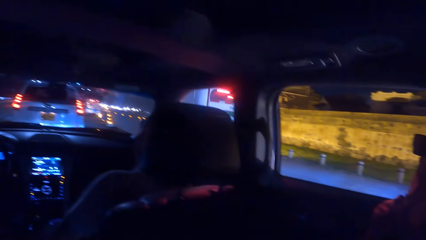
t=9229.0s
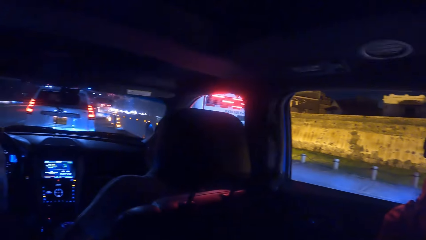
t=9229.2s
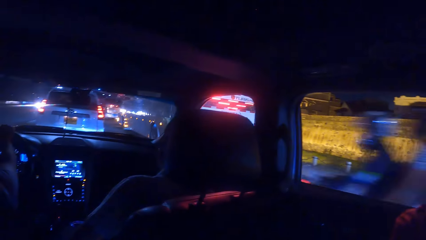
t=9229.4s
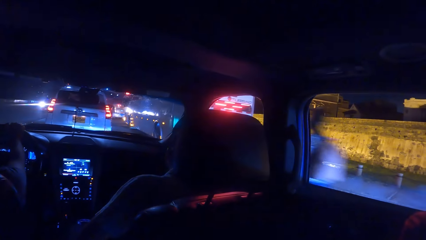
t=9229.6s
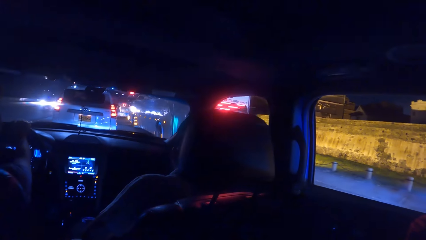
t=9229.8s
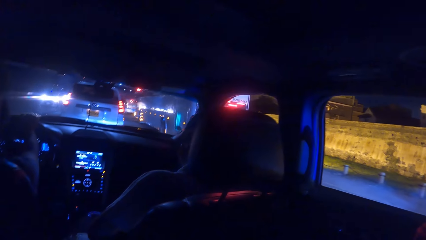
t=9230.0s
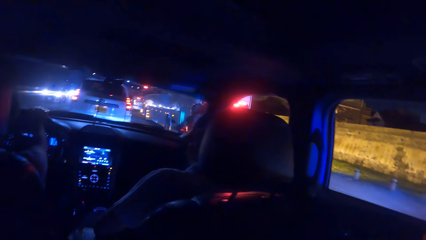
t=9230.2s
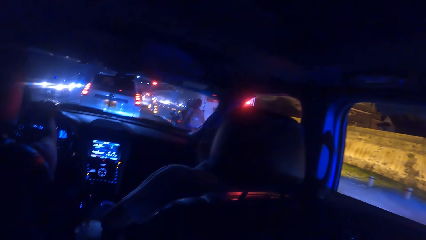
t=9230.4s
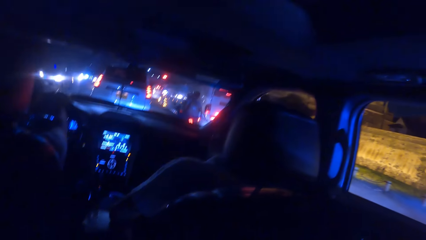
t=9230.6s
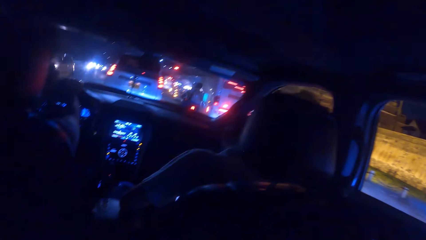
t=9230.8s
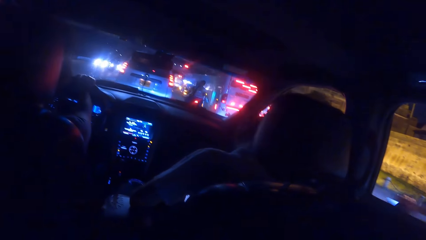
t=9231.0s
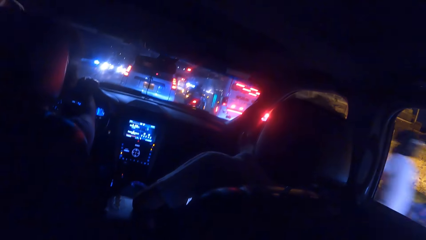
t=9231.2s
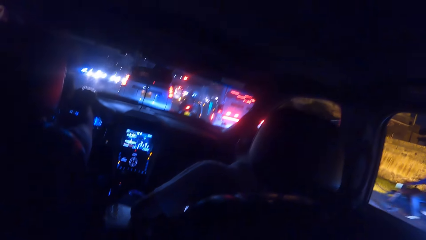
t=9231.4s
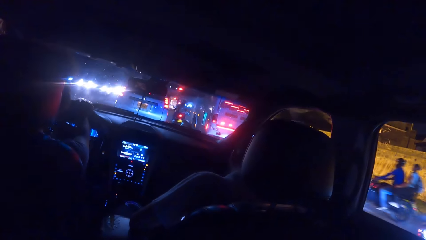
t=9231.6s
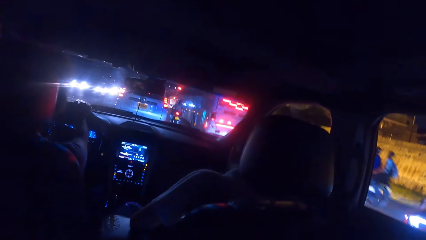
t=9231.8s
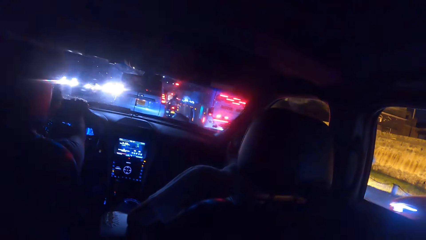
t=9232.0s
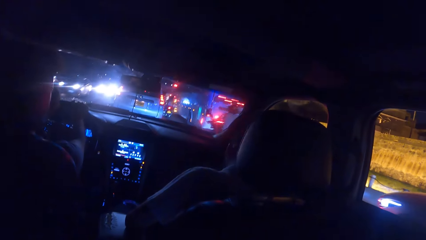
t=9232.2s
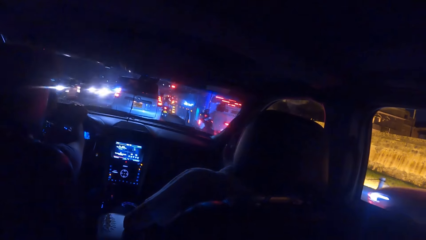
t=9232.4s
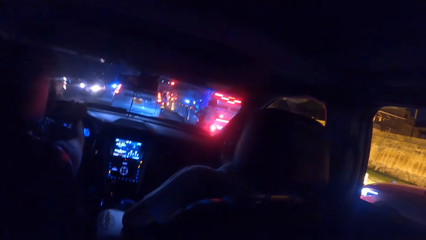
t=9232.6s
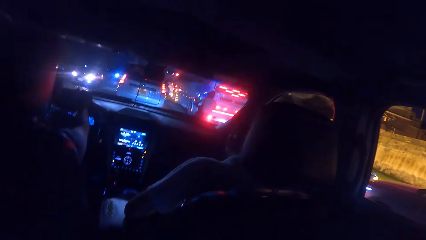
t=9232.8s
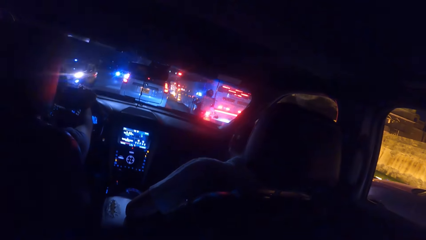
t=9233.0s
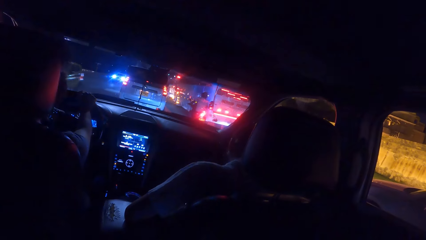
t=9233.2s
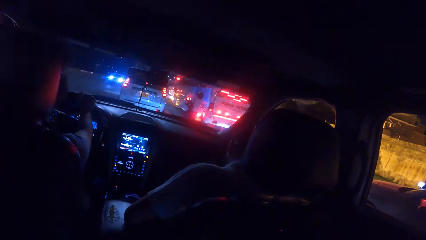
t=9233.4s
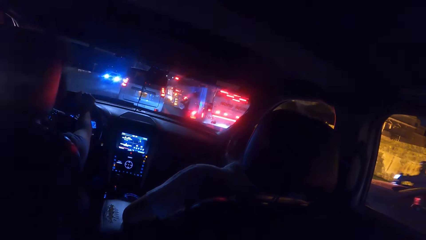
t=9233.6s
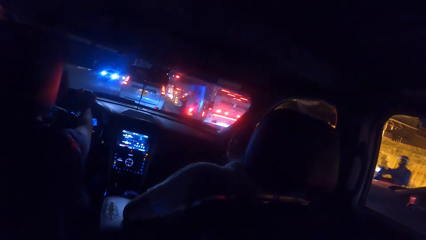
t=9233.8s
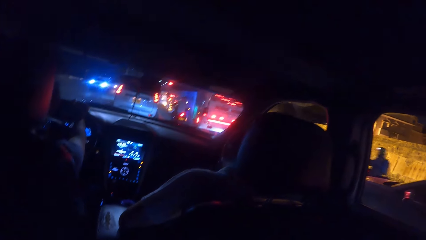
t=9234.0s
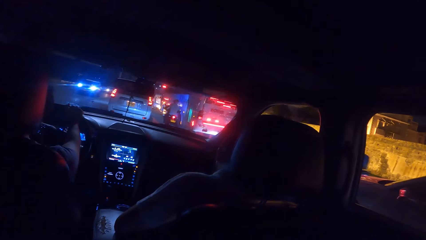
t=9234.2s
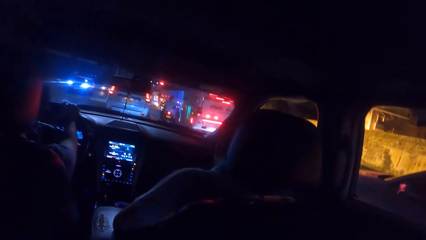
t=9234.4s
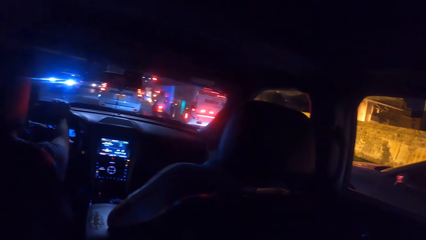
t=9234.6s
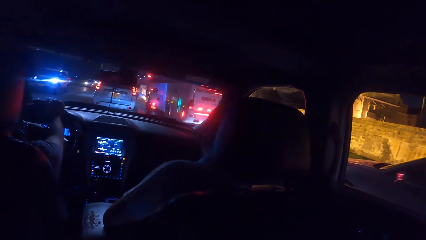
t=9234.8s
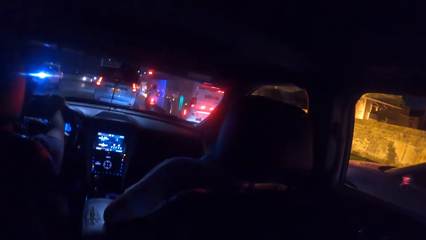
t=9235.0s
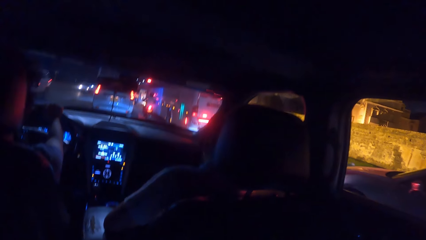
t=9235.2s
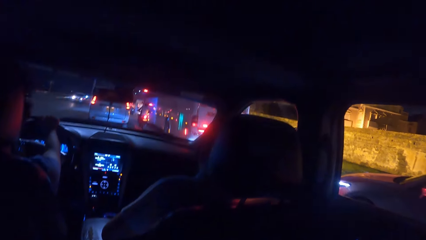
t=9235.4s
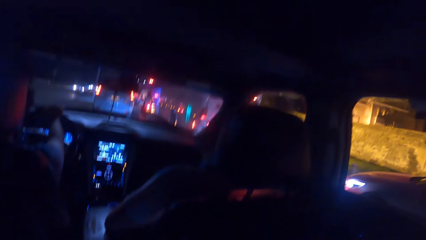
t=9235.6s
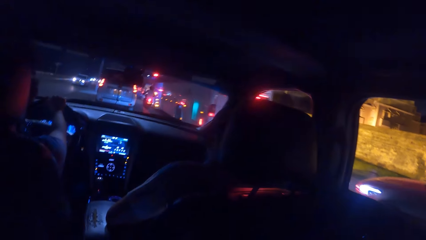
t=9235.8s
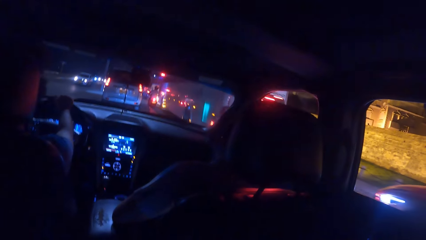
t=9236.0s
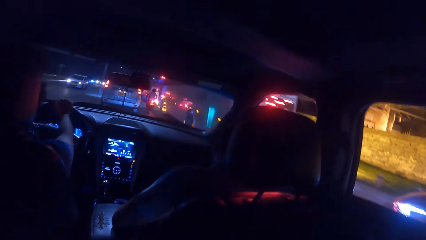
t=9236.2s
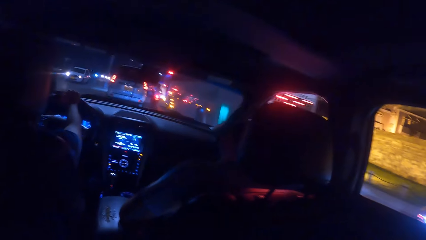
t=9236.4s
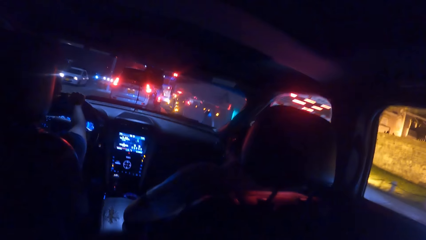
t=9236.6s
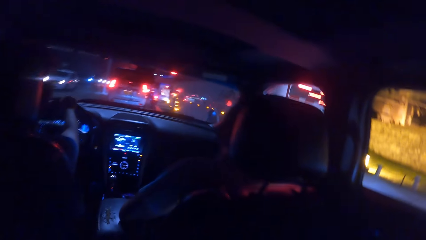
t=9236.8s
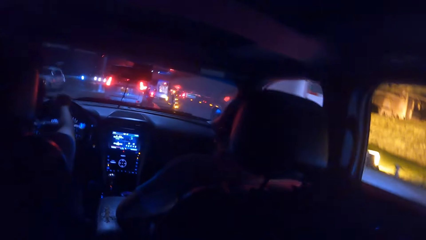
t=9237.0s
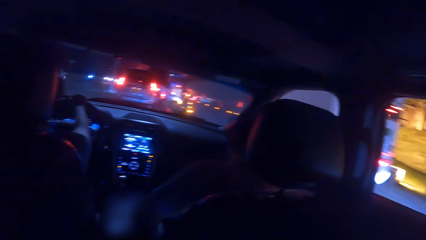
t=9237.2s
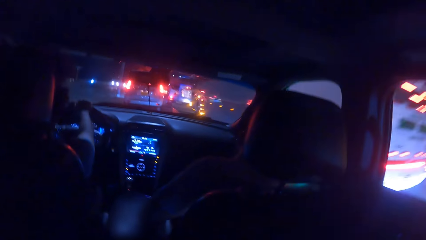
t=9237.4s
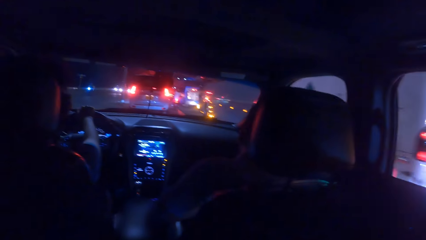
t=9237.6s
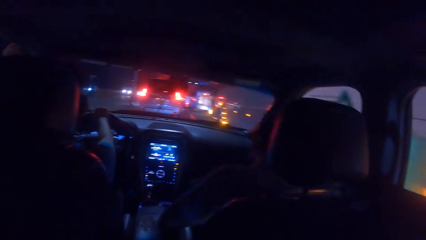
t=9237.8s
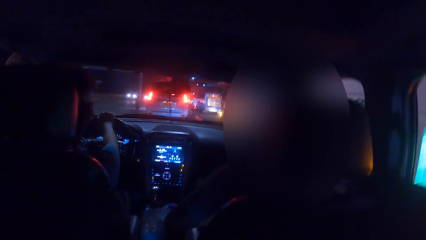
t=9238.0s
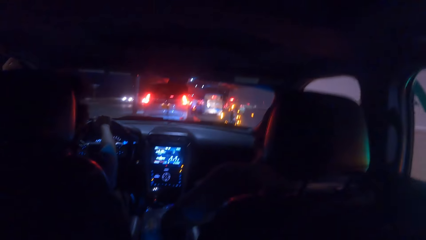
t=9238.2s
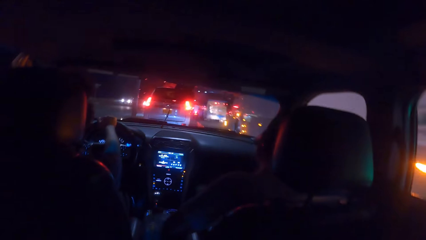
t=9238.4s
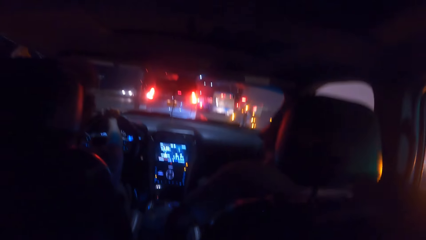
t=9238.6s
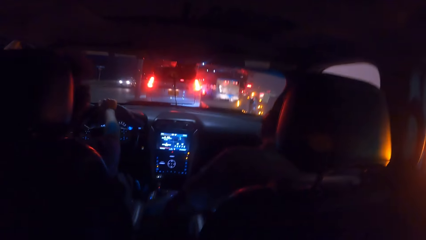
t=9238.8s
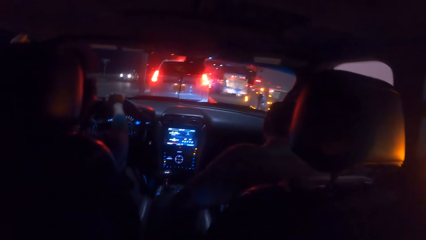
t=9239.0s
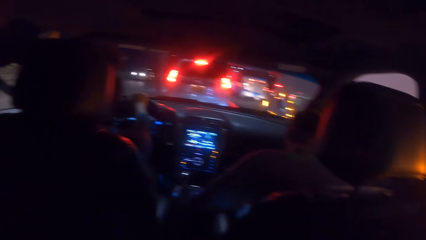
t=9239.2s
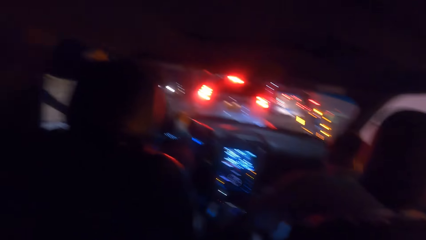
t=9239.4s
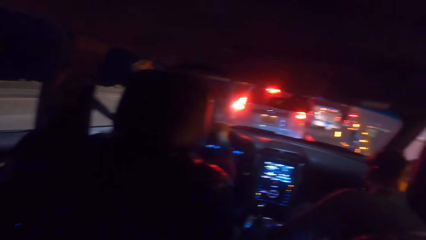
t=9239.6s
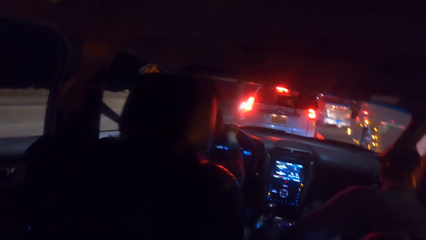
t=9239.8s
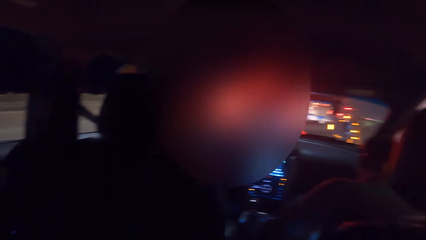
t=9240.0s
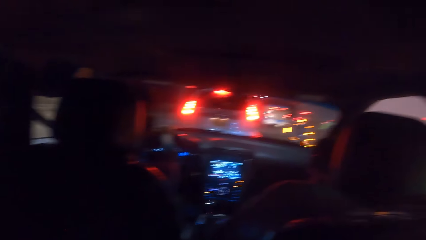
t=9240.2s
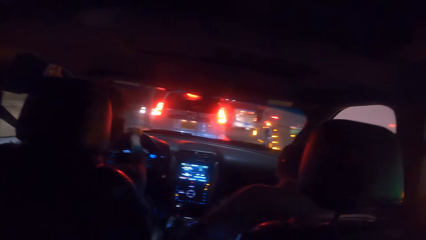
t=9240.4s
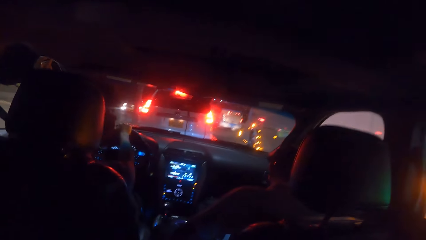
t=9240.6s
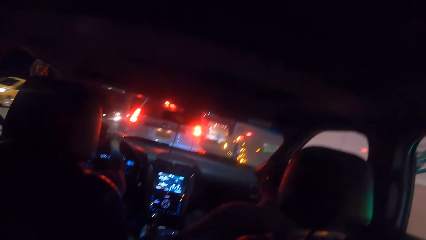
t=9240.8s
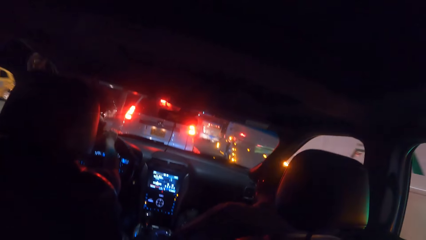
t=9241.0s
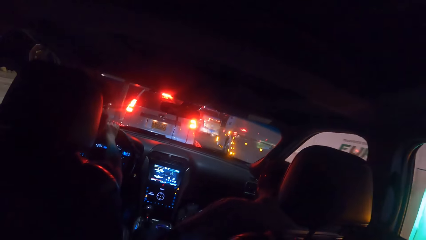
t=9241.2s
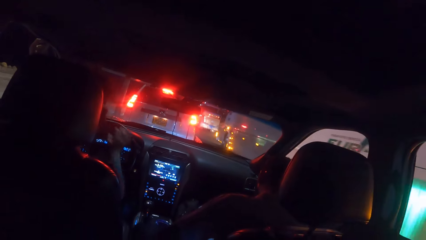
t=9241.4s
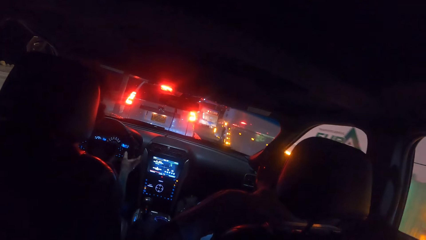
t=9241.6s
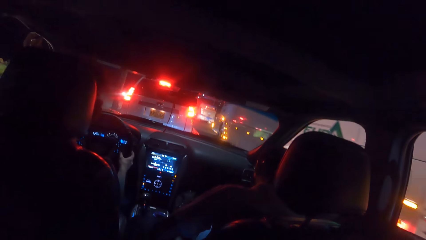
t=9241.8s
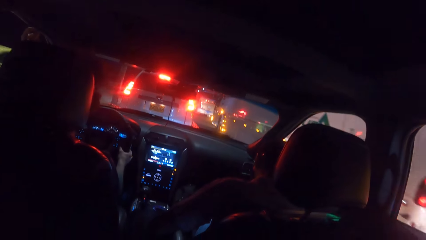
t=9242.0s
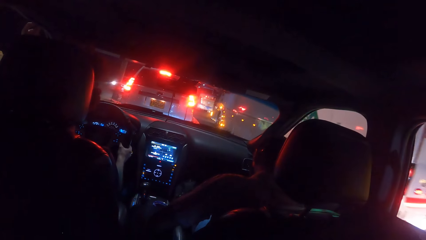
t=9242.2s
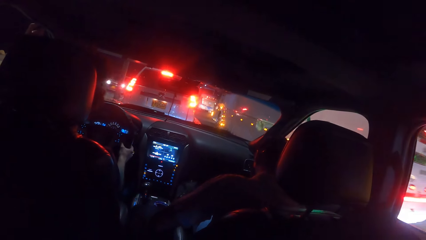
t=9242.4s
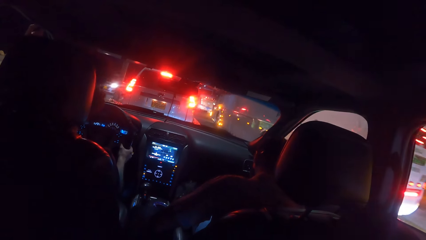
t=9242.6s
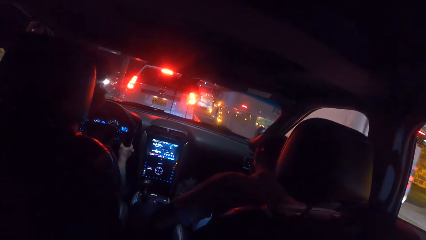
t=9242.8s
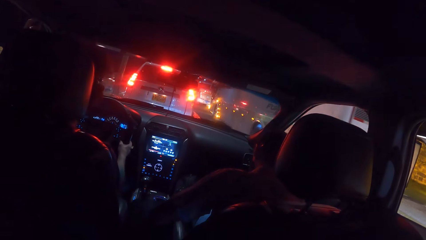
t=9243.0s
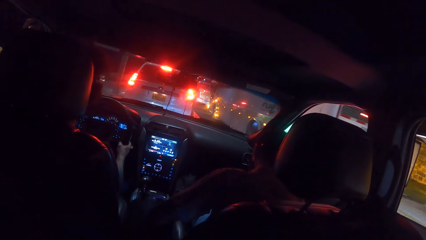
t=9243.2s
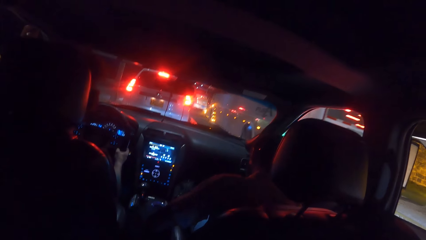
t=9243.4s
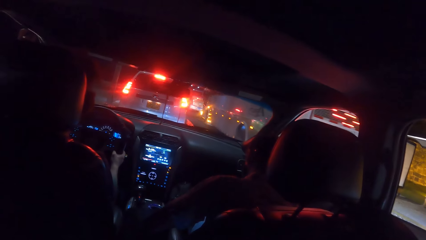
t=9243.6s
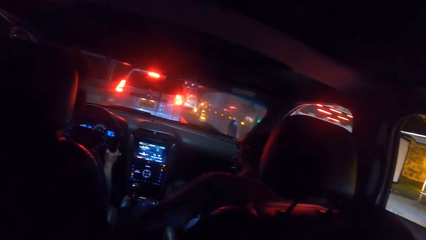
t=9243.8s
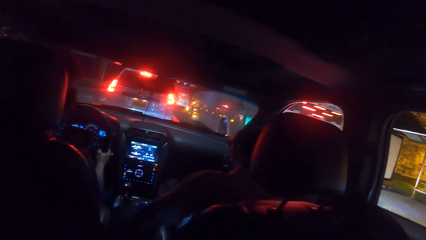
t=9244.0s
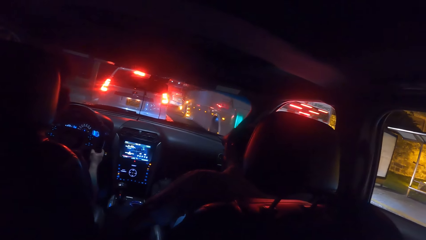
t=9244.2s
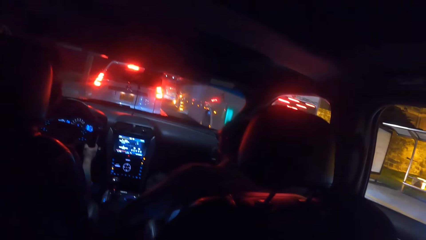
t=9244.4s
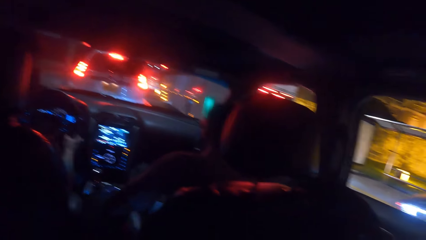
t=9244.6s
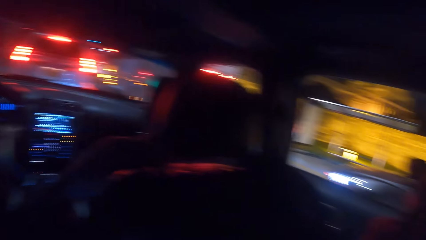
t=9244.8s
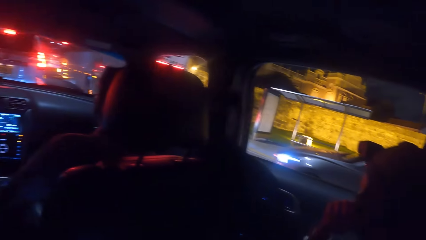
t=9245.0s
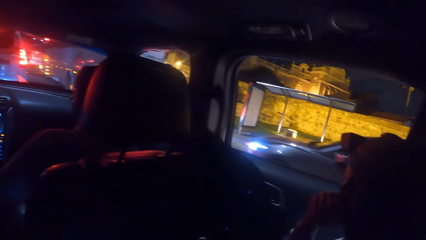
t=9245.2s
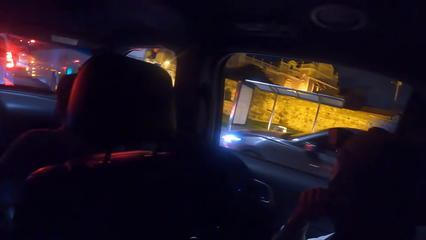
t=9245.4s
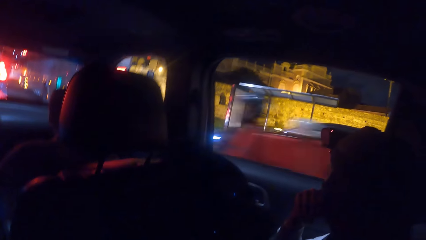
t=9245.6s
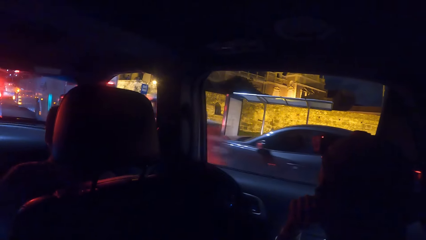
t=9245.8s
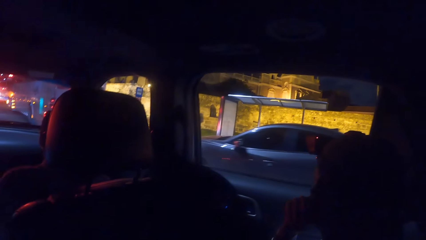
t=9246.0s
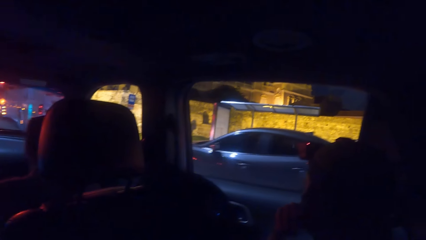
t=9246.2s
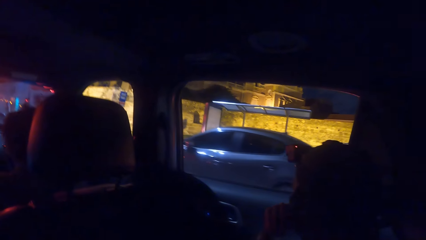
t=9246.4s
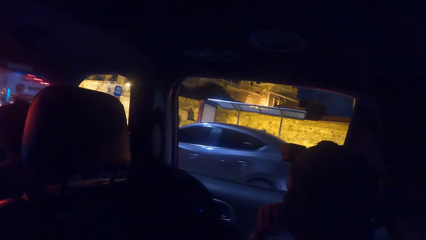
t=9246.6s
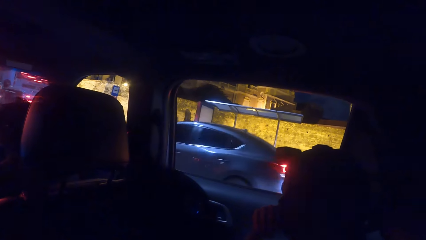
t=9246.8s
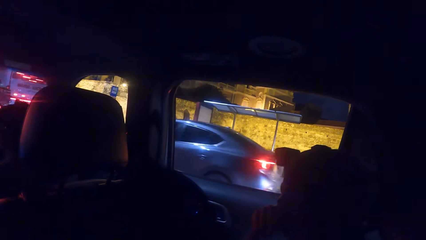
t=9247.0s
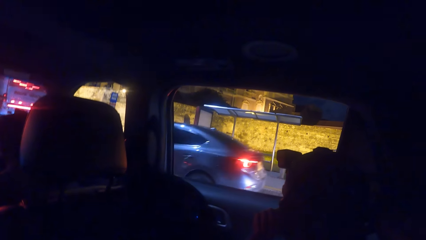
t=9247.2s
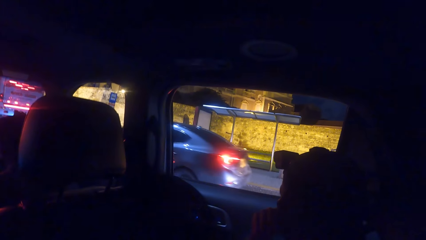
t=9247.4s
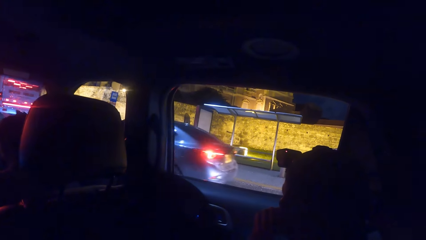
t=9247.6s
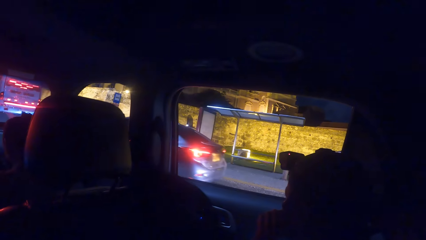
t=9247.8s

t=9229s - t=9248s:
A man rides a bike on the road past the camera wearer with both hands. Another man rides a bike on the road past the camera wearer with both hands. Another man rides a bike on the road with both hands. Another man rides a bike on the road with both hands. The camera wearer drives a car. They move a hand. They drive a car. Another man rides a bike on the road past the camera wearer with both hands.
